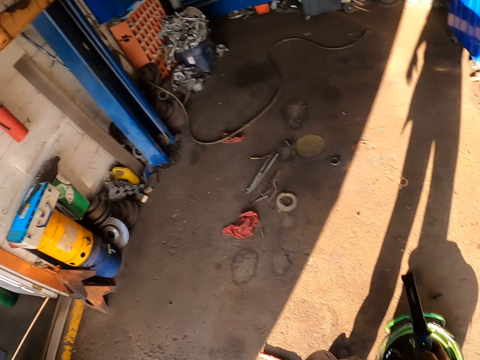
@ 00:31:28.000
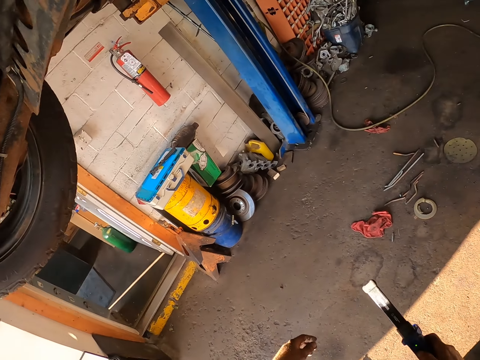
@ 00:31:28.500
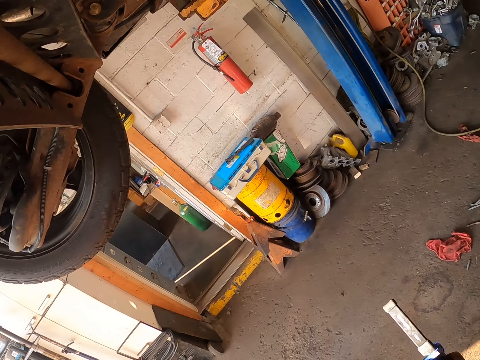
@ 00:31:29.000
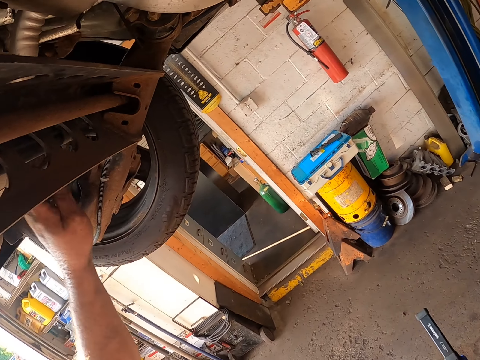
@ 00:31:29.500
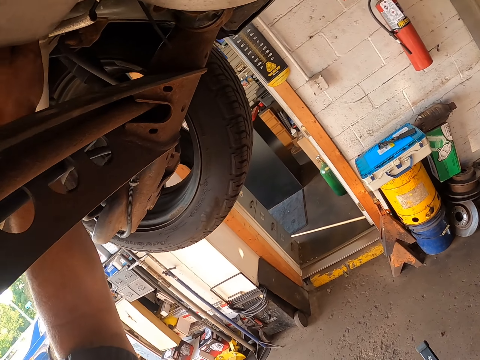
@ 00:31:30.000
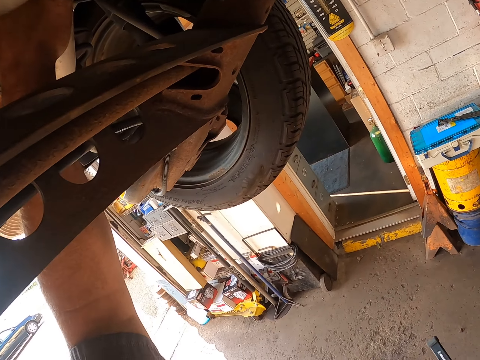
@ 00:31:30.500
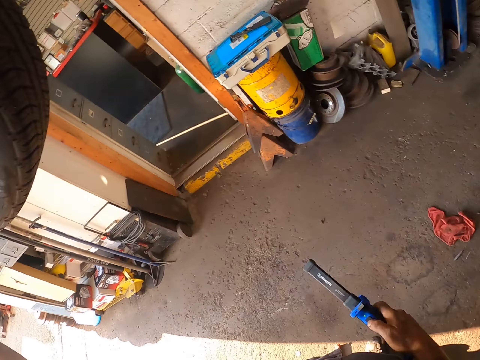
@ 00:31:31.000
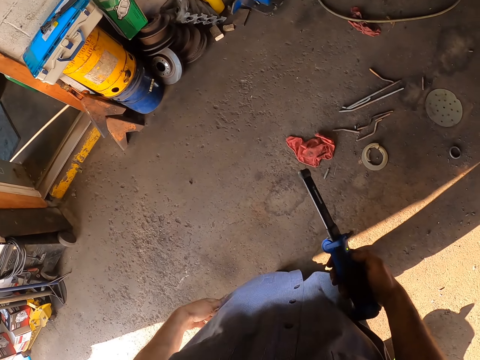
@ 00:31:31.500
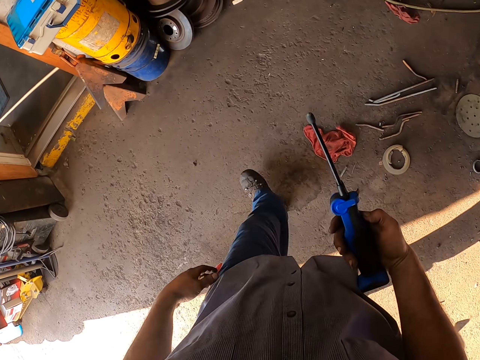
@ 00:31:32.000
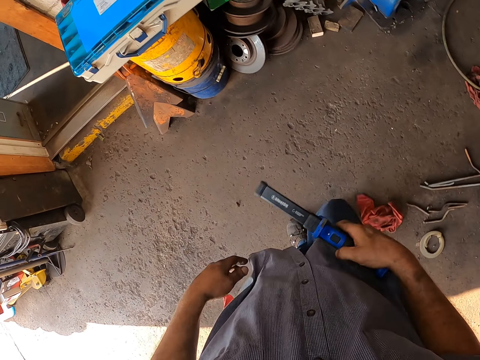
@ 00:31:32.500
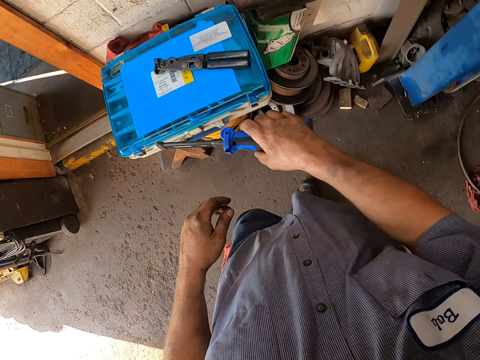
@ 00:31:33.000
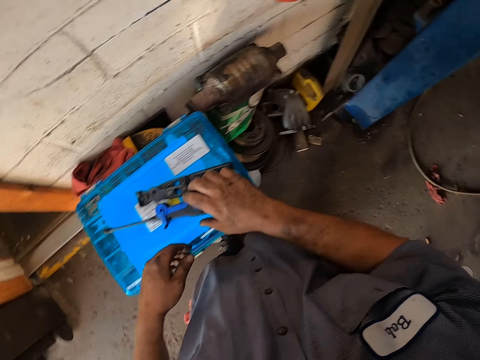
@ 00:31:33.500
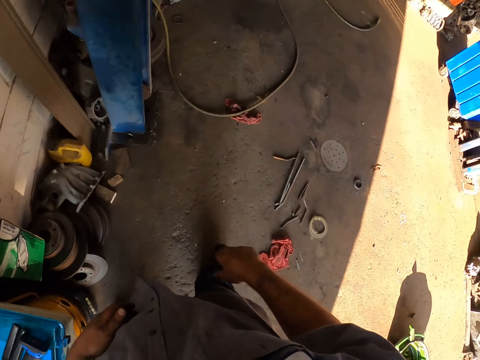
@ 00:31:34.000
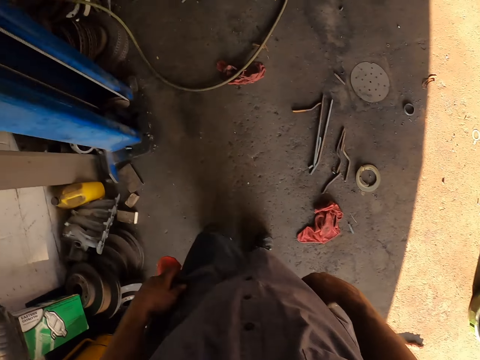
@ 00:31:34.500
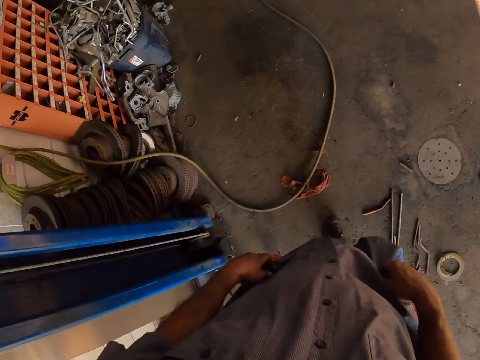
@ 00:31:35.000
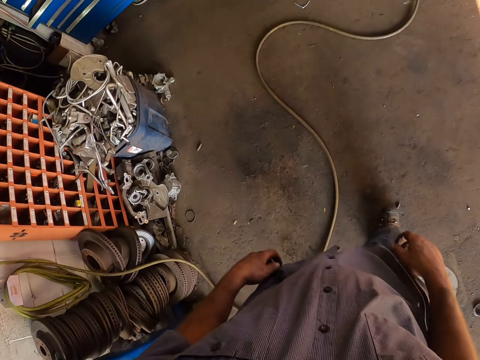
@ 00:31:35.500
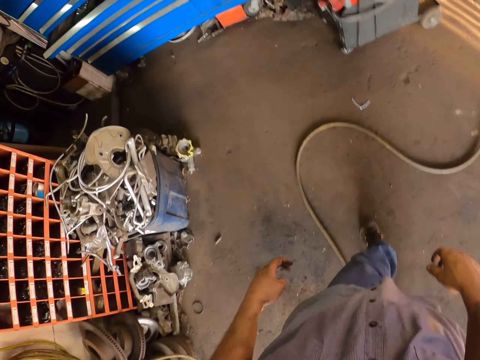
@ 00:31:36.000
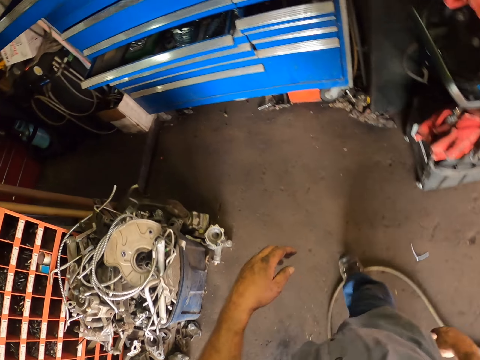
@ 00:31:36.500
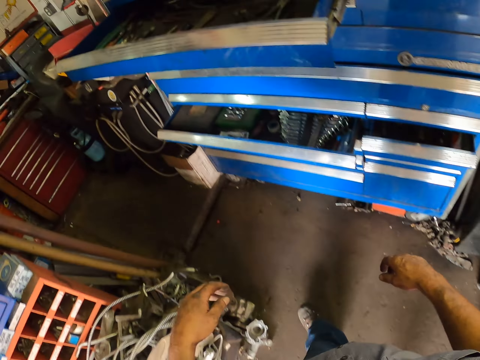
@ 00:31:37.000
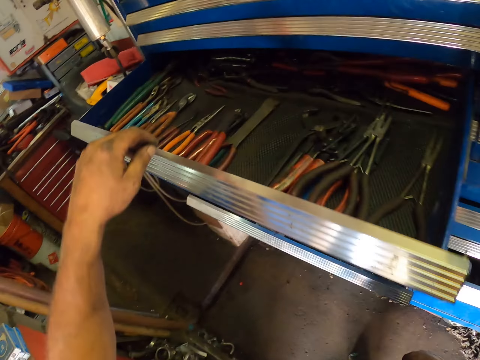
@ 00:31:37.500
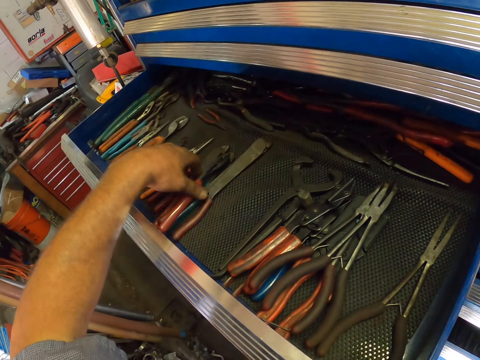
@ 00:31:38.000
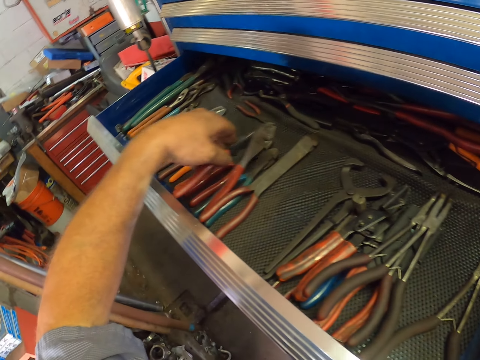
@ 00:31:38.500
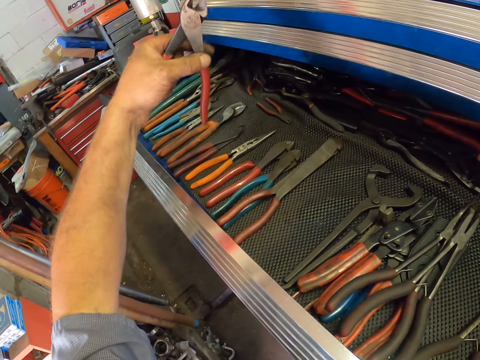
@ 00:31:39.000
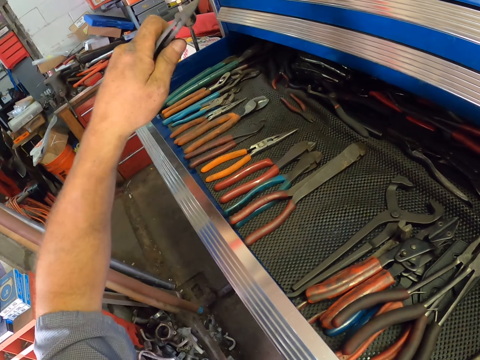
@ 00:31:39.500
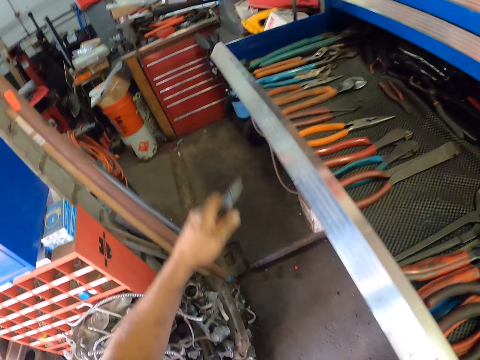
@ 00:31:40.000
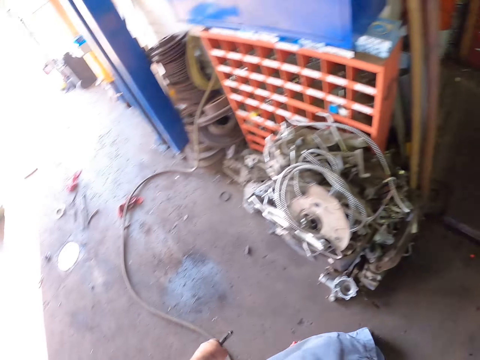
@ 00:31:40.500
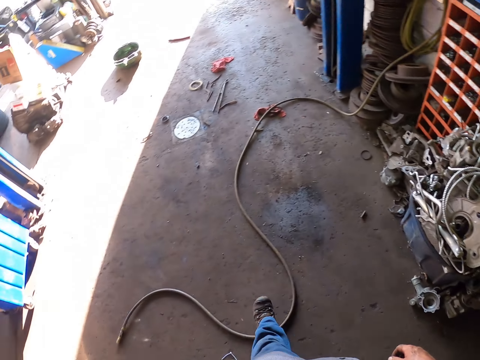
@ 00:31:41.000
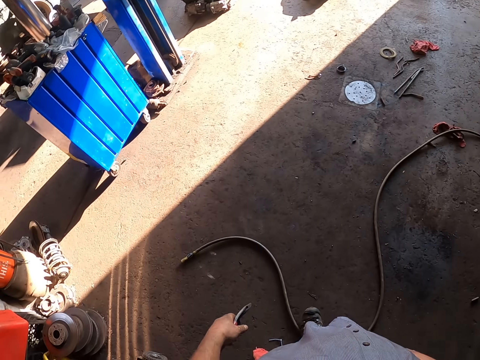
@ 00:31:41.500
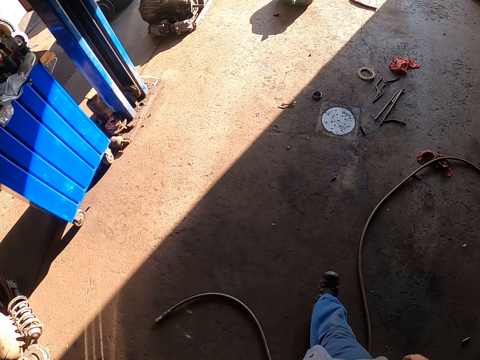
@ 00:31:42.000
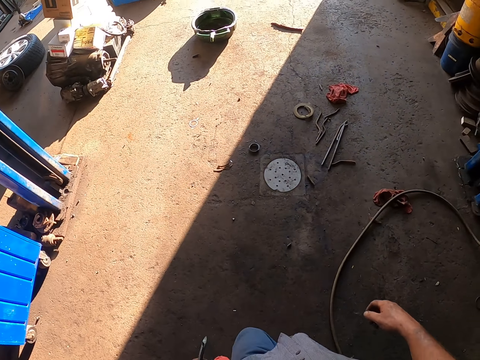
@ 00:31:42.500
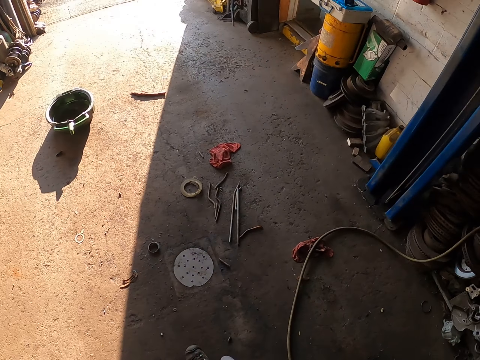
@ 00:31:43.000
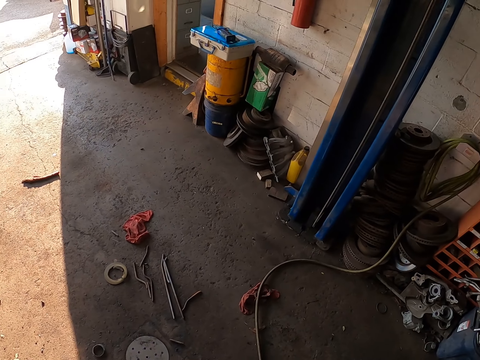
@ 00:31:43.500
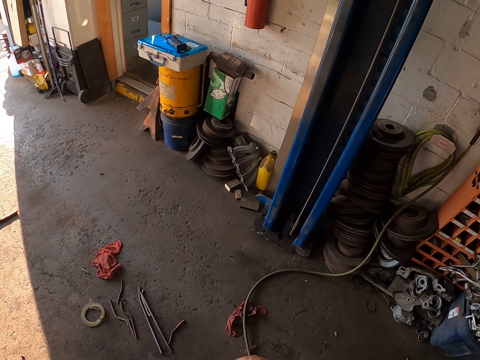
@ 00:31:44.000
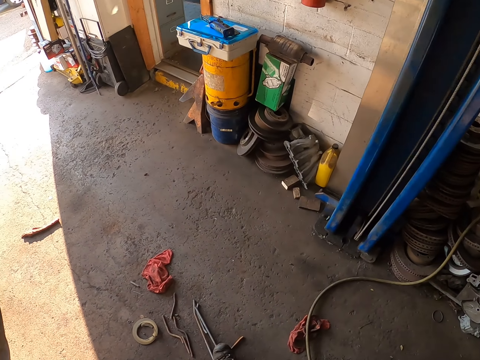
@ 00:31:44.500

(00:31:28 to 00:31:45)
The camera wearer removes a hand from the car chassis. They fix the car chassis. They walk around. They put the torch light on the tool box. They walk around. They take the pliers from the drawer. They walk around.

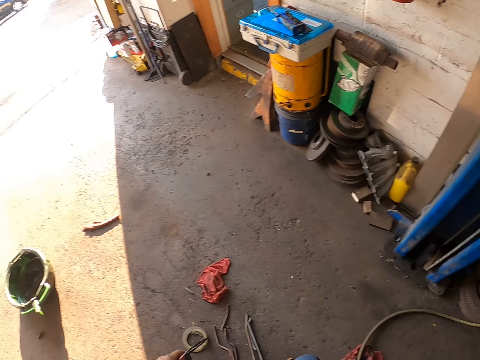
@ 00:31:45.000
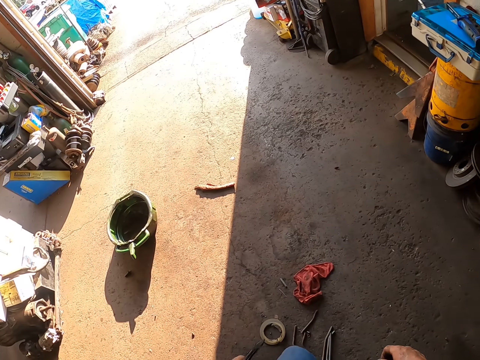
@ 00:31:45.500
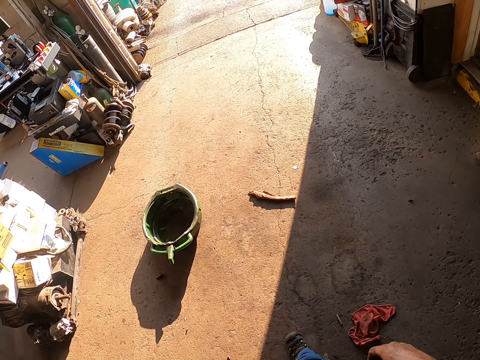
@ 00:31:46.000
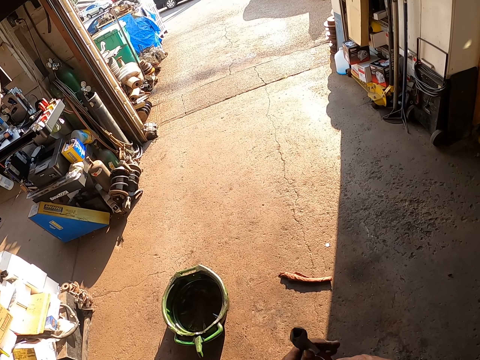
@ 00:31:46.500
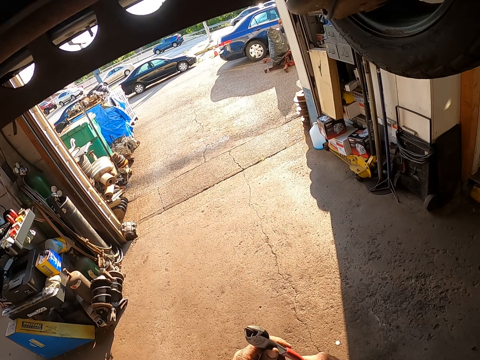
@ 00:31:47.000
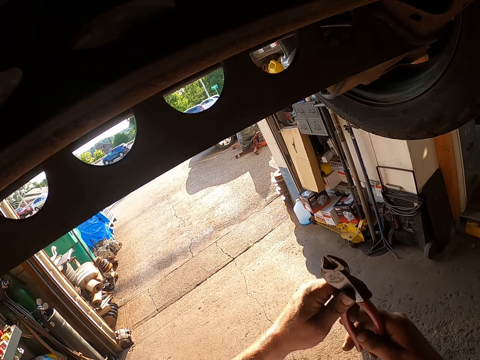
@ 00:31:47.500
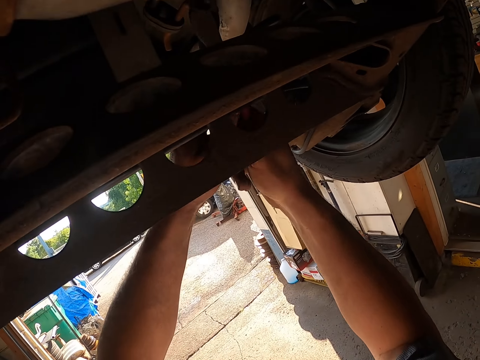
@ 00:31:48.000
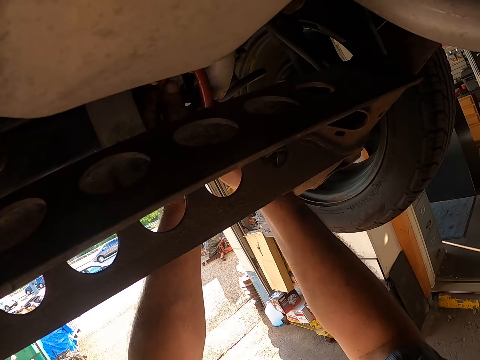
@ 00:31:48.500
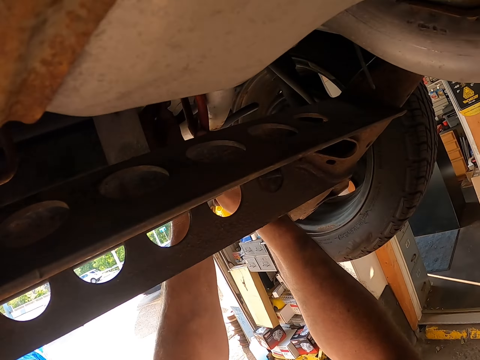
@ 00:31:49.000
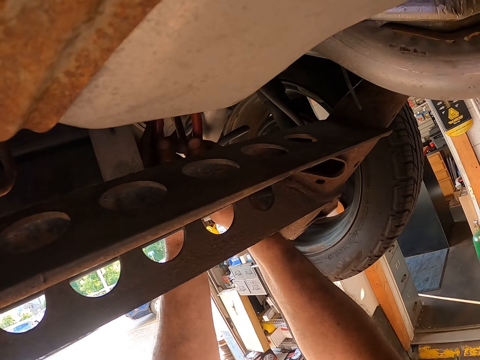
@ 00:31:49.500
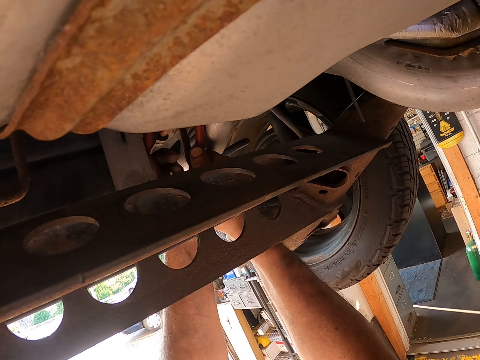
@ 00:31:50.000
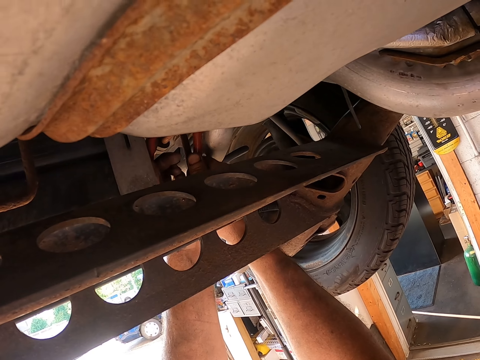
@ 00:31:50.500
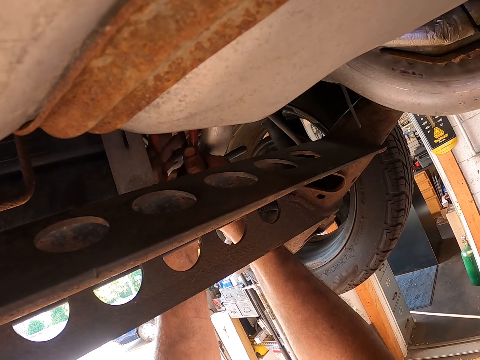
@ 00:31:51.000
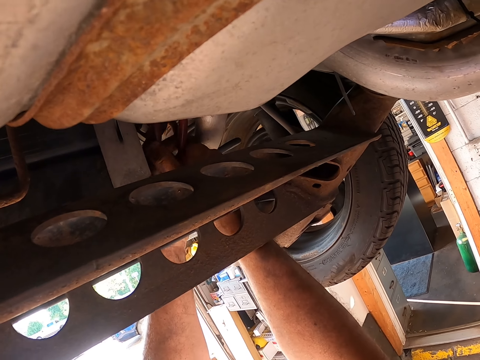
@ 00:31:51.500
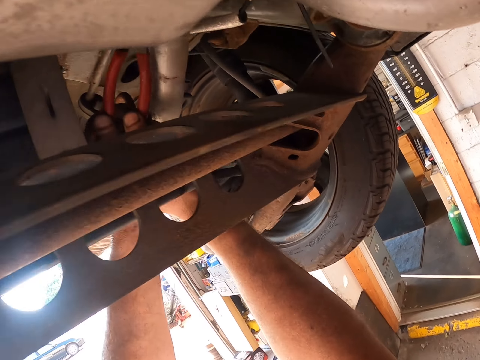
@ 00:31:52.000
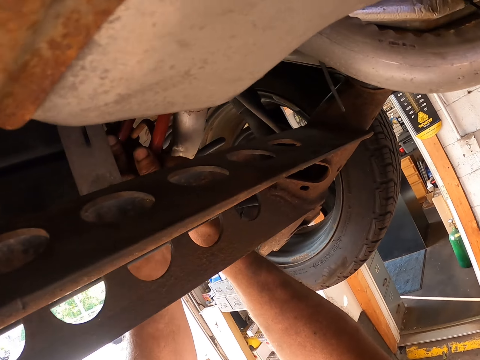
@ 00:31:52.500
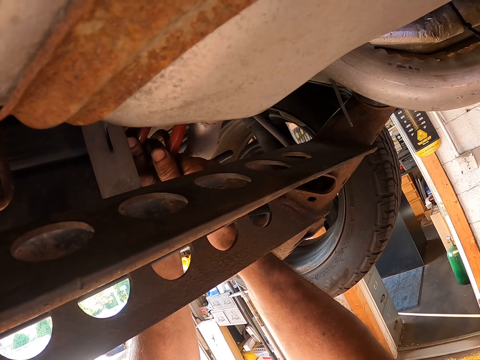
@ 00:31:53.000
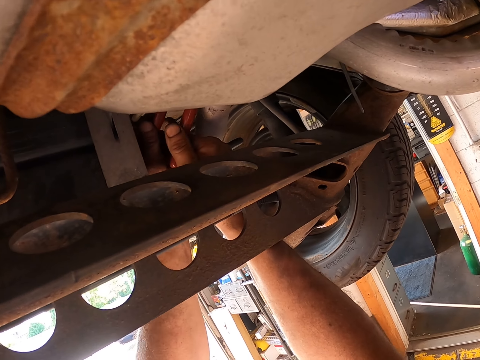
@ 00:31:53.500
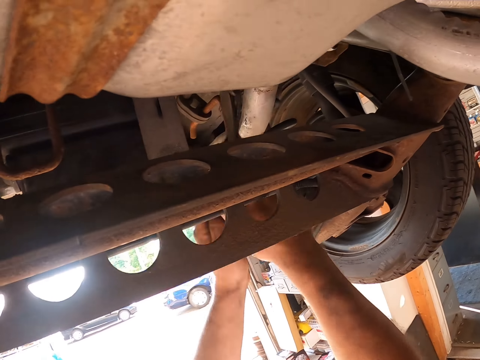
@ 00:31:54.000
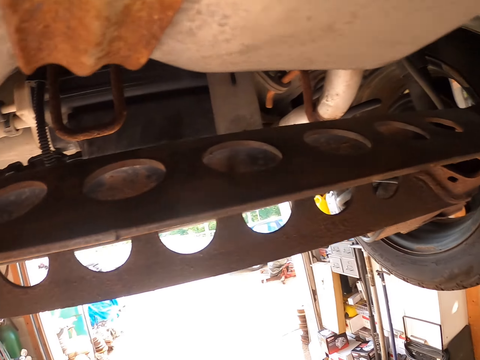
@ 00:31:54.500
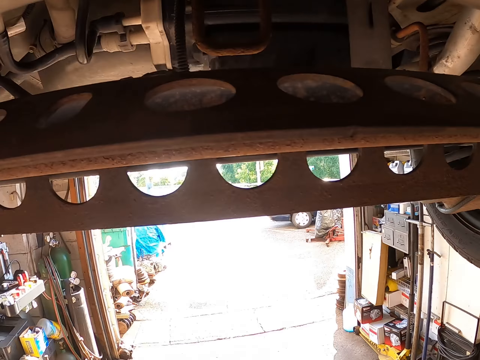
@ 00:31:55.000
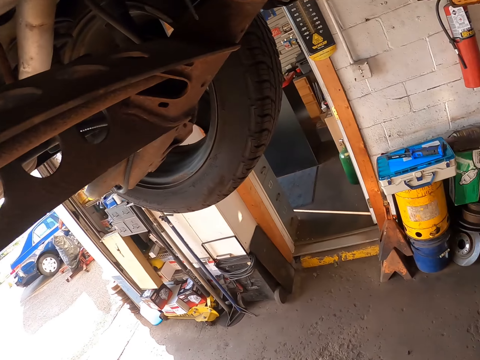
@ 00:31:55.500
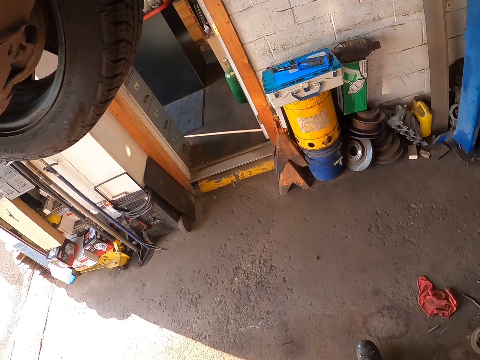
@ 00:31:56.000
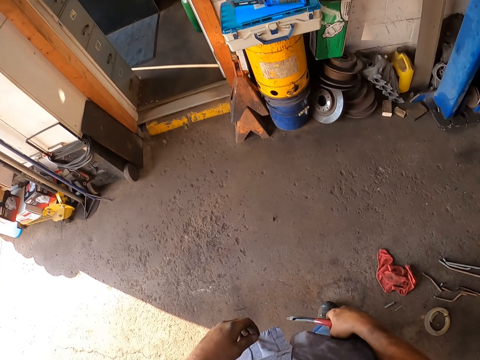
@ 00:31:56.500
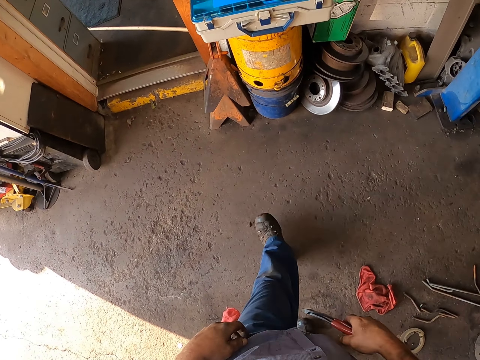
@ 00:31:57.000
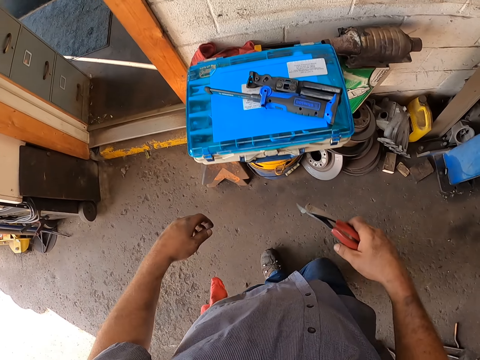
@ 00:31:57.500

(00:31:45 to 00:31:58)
The camera wearer fixes the lawn mower. They hold something with the pliers. They walk around.
